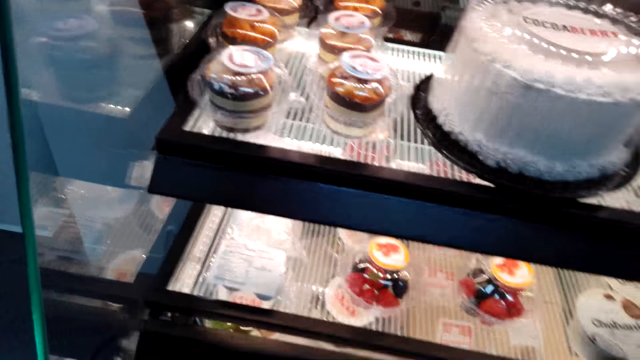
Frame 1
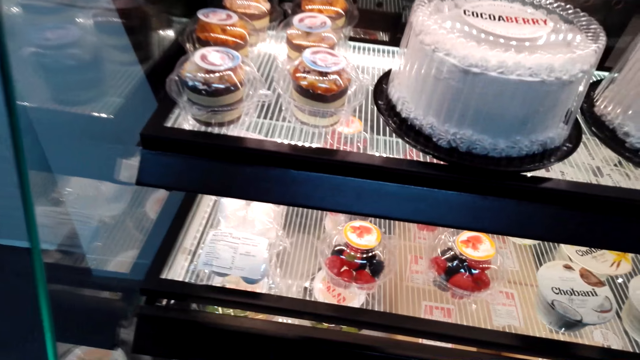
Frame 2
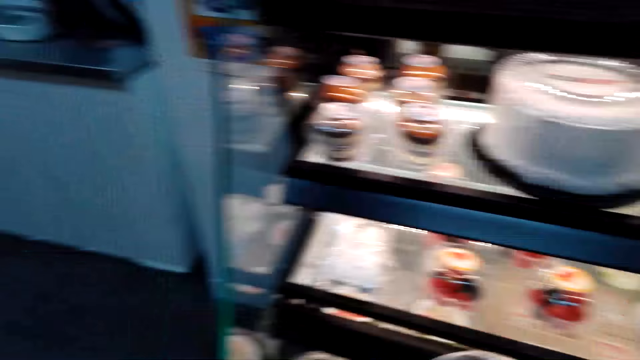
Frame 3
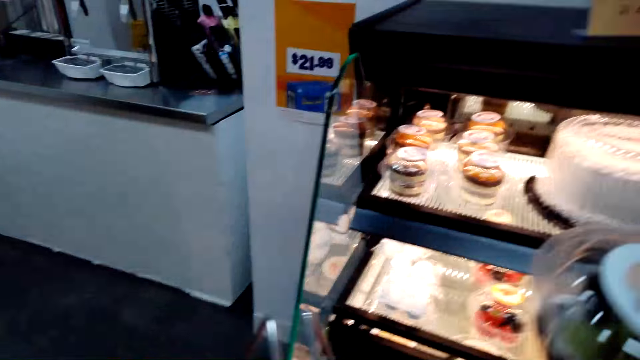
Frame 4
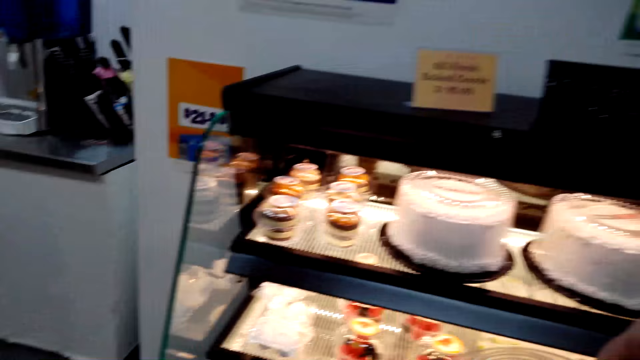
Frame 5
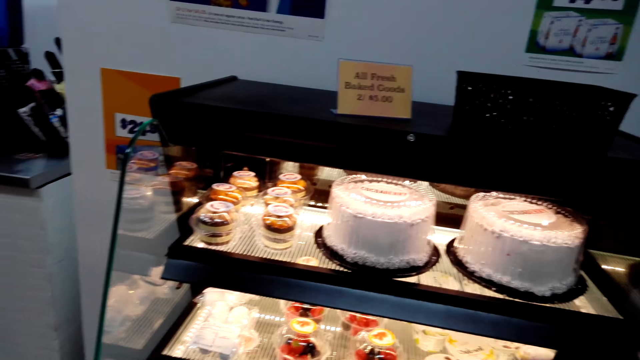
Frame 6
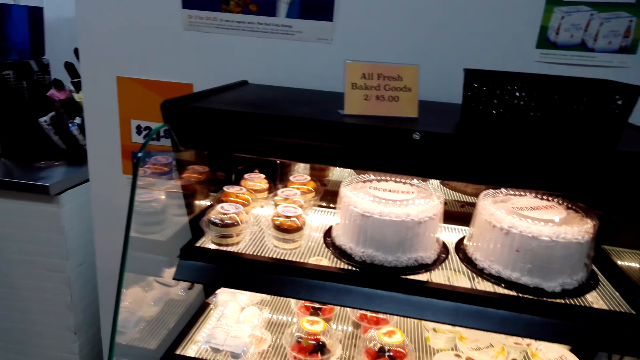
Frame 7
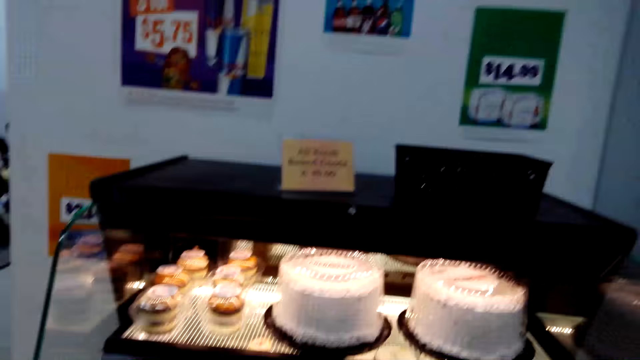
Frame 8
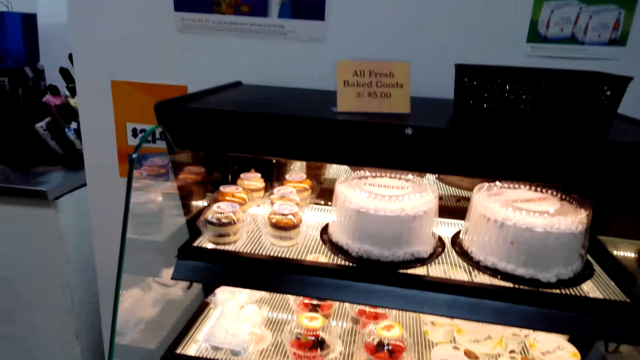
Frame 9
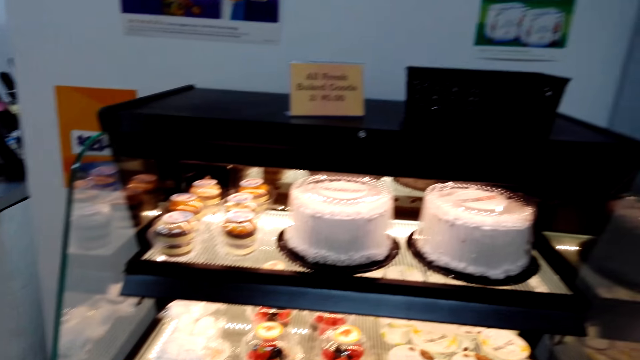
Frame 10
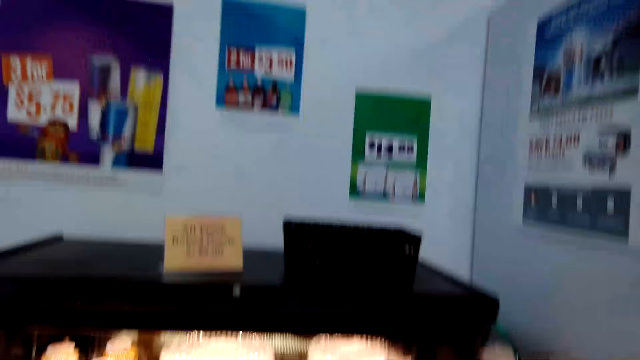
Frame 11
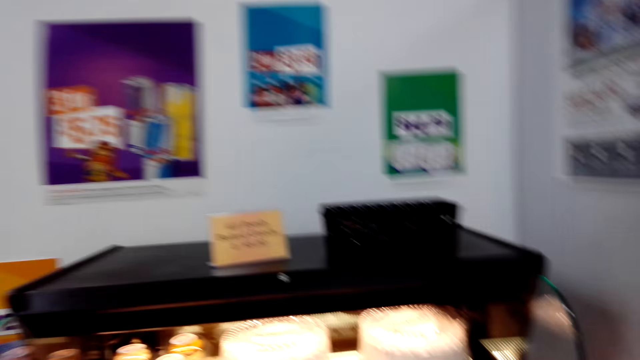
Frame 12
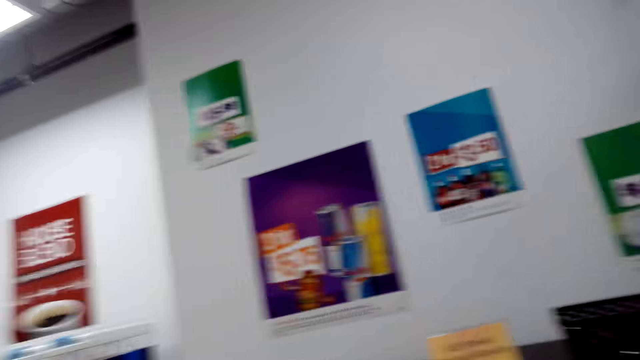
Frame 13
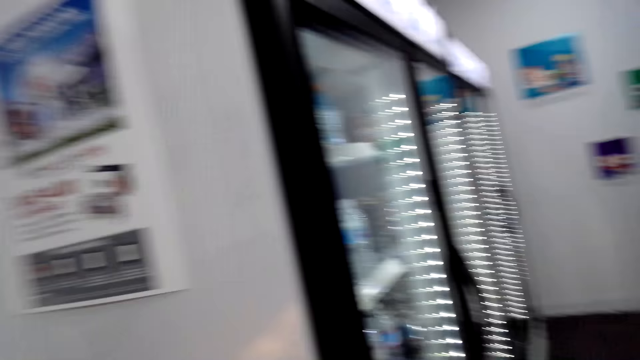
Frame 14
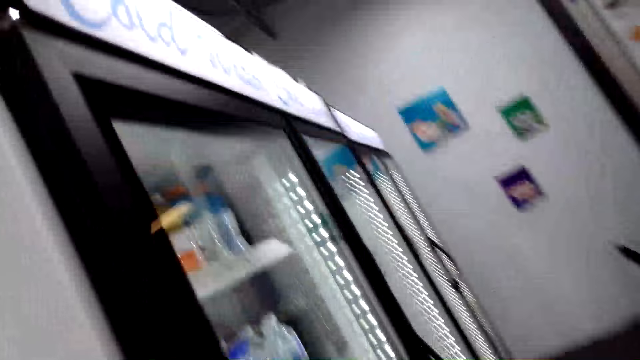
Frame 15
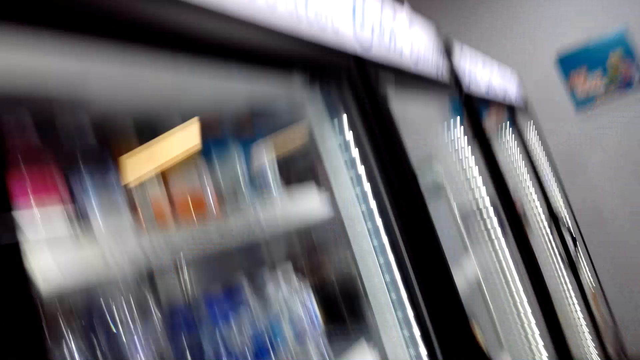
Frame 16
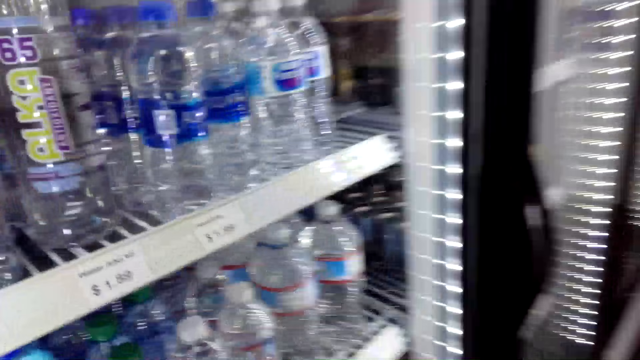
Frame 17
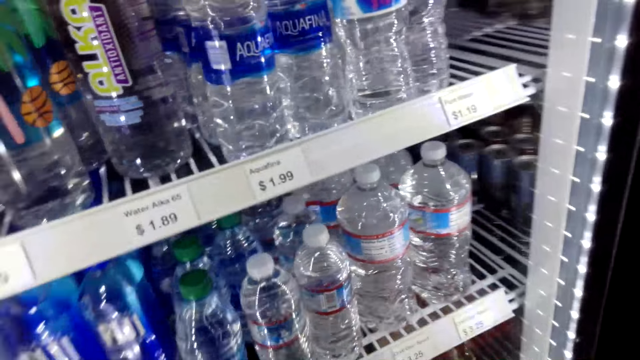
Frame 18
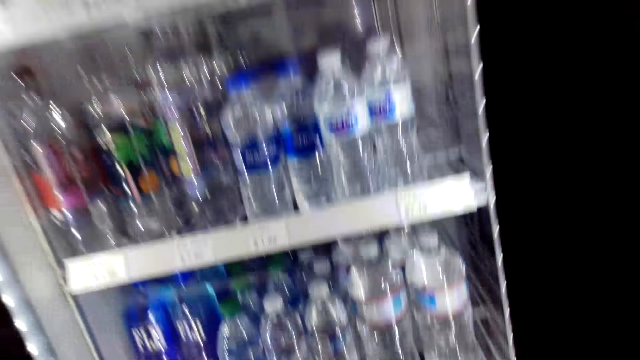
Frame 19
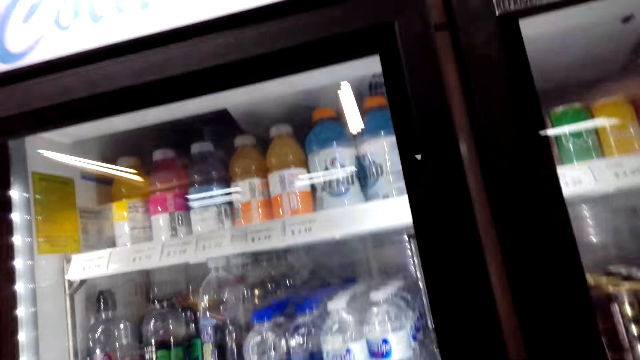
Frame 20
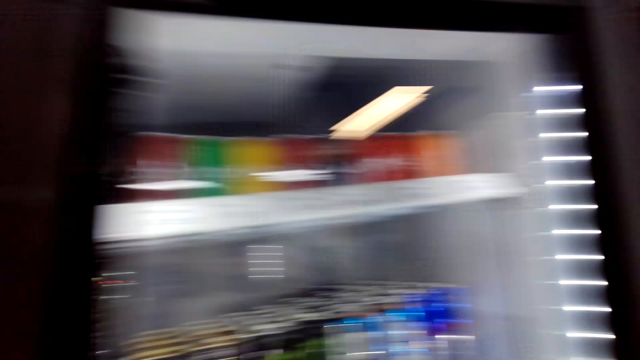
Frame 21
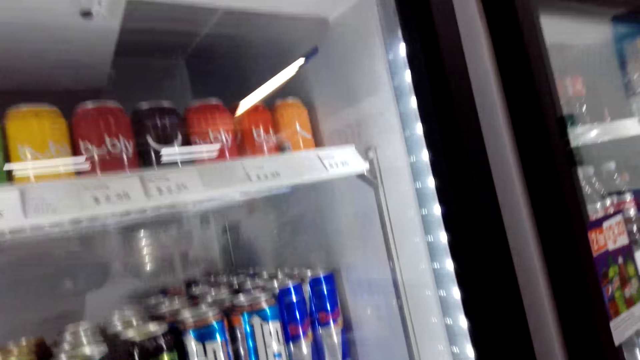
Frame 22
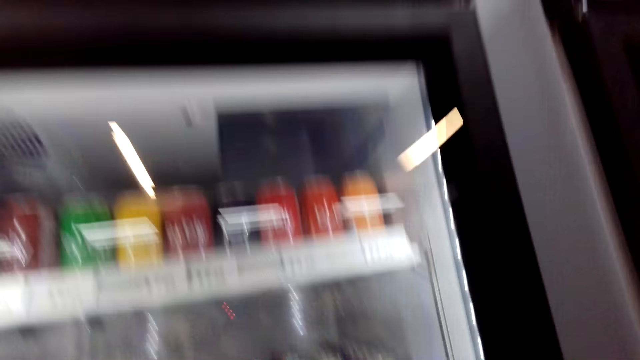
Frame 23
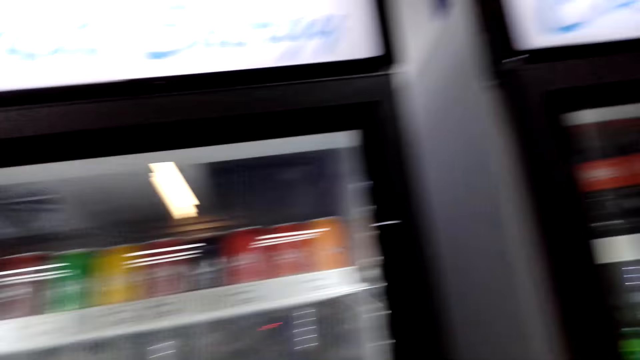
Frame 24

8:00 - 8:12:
The camera wearer picks up a cake.

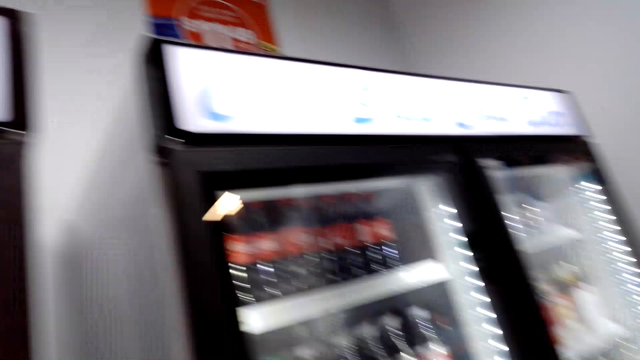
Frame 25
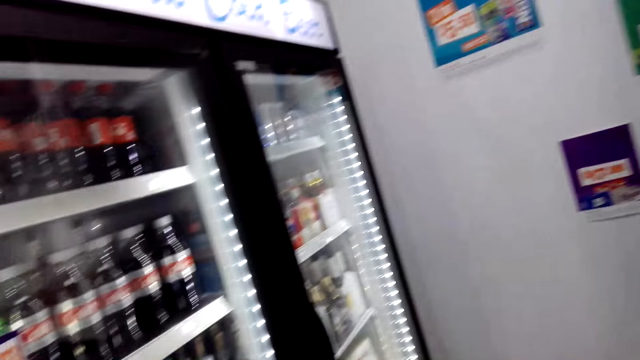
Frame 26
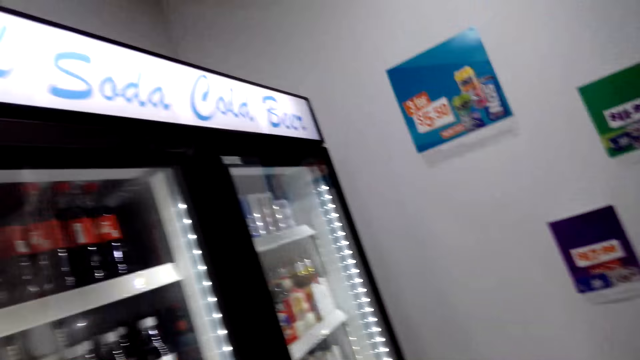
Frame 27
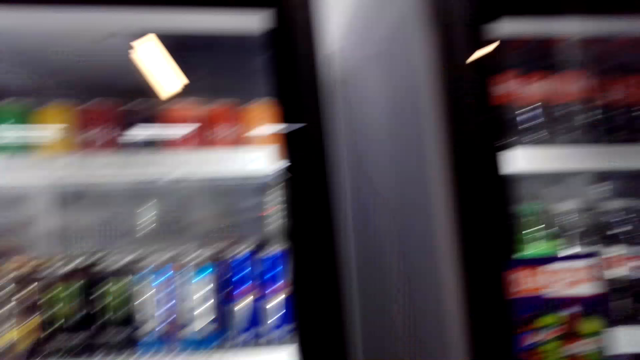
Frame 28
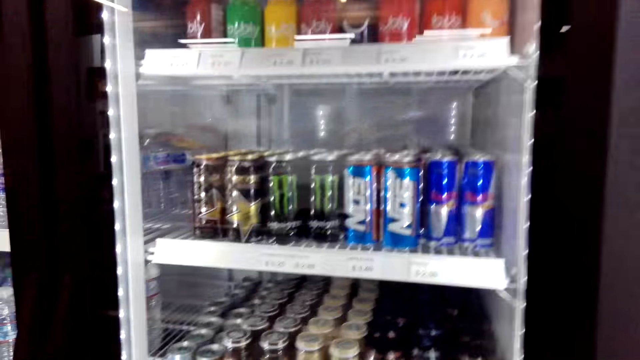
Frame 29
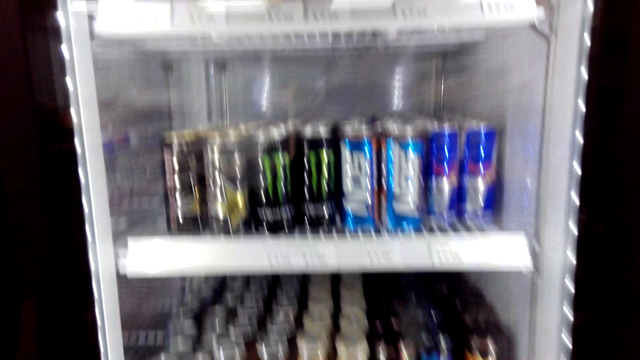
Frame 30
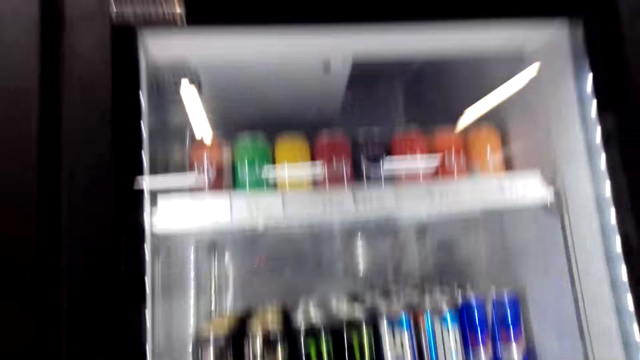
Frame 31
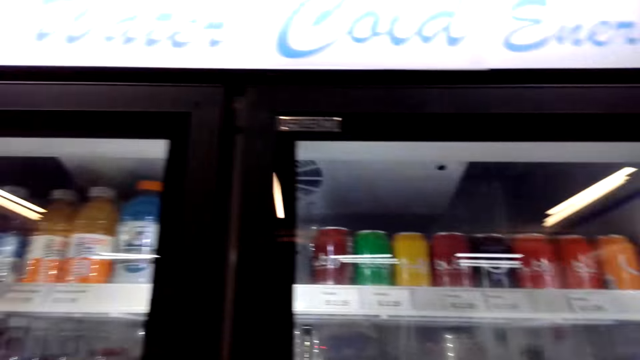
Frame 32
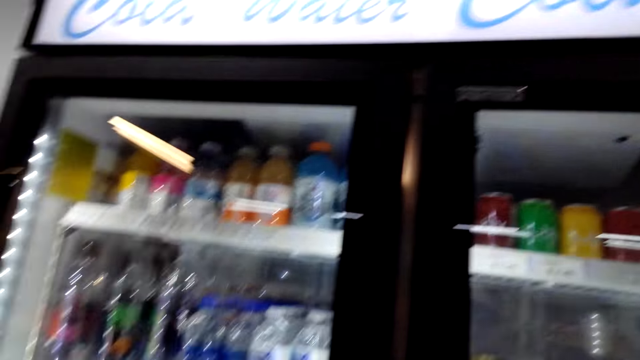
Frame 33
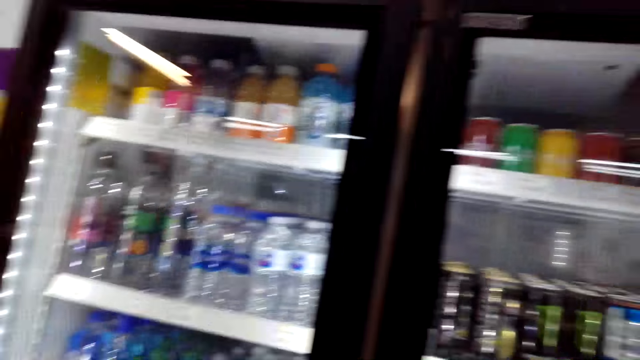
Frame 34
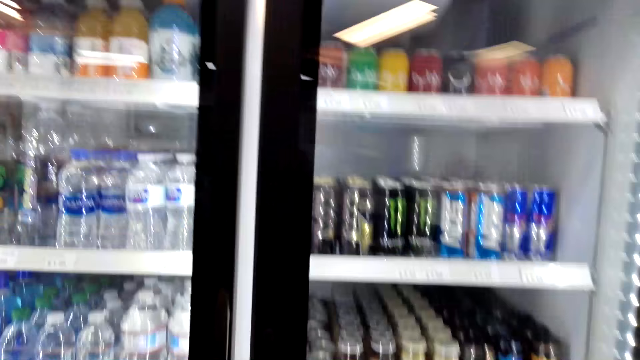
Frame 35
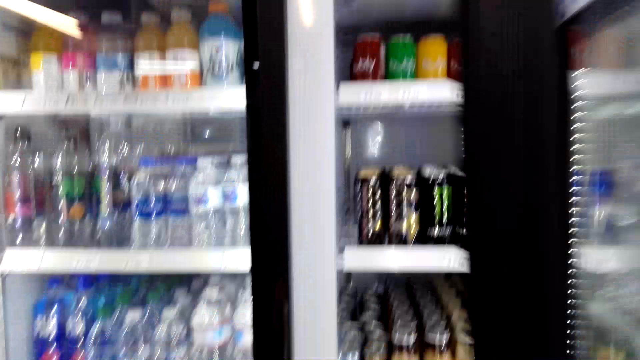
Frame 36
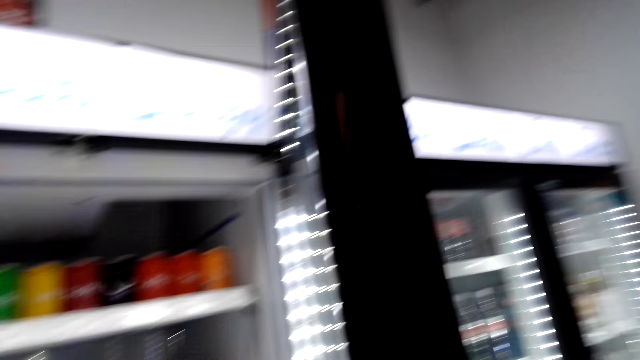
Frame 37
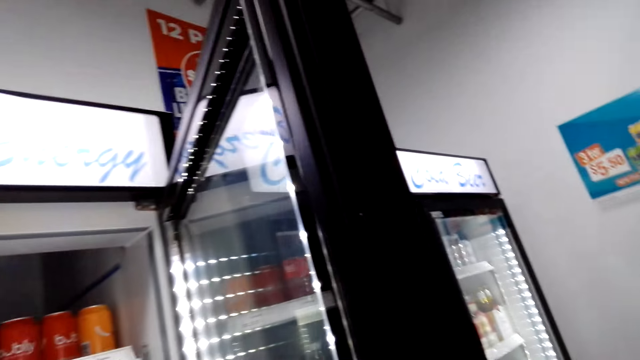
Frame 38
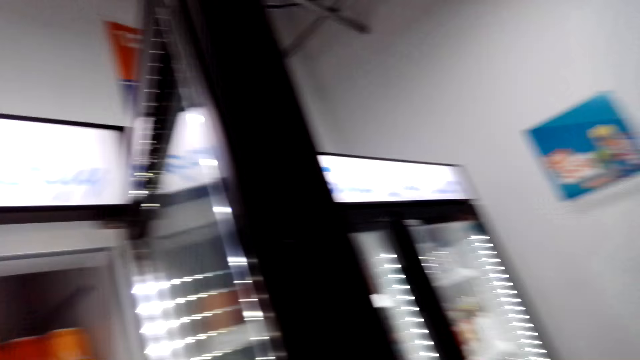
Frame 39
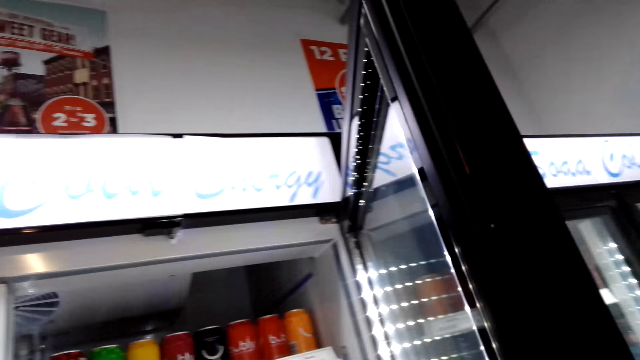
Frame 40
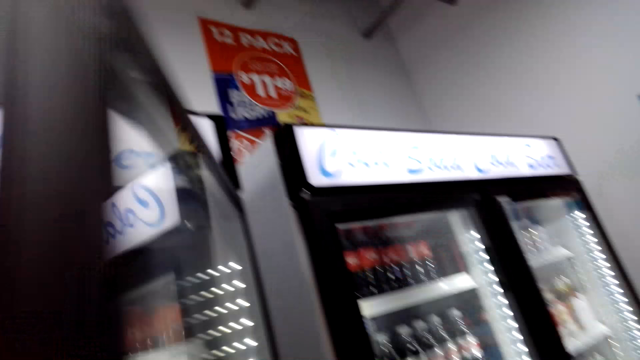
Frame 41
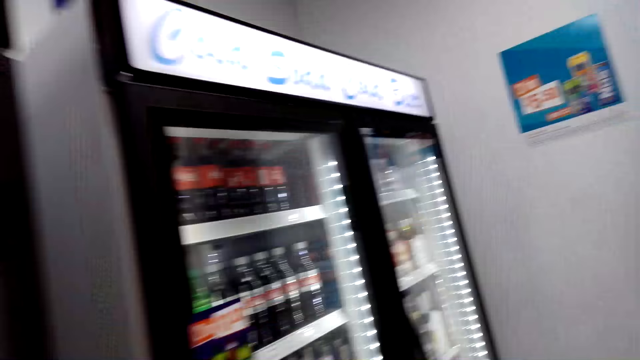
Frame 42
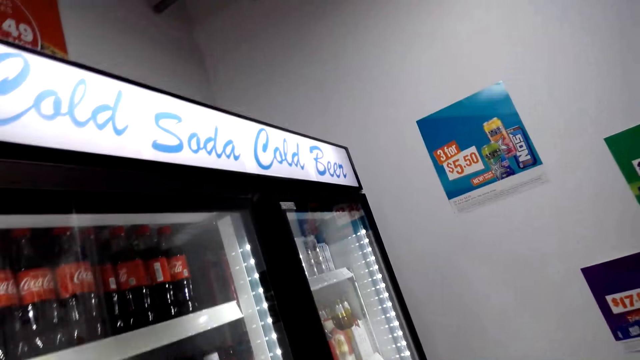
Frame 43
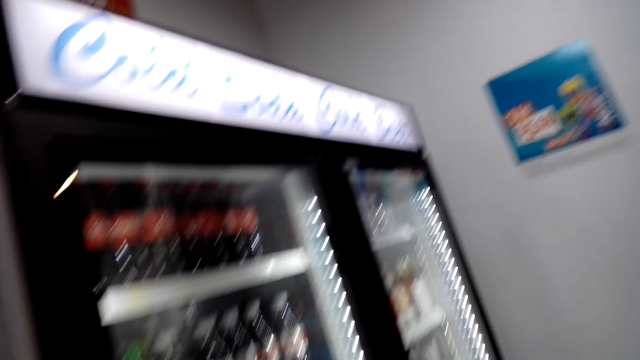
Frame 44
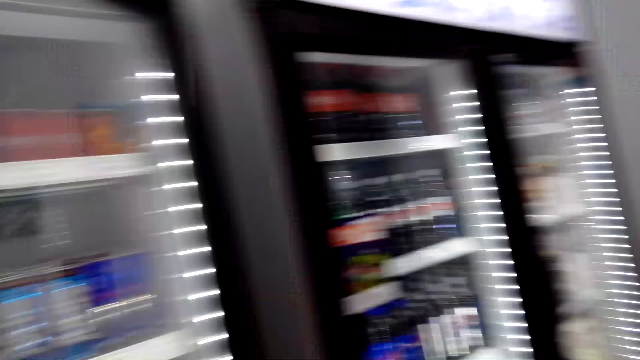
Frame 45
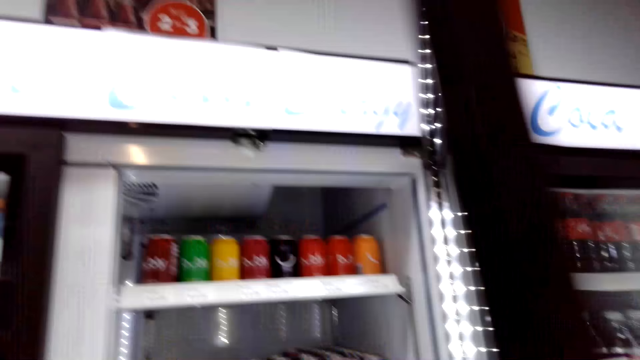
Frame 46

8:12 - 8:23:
The camera wearer opens a fridge. They close the fridge.
